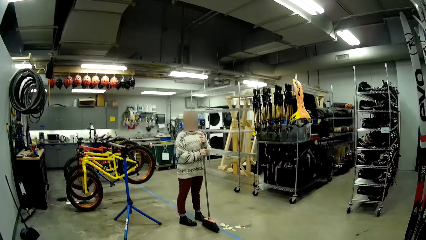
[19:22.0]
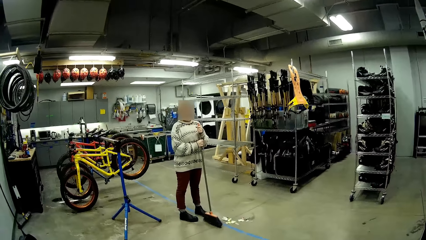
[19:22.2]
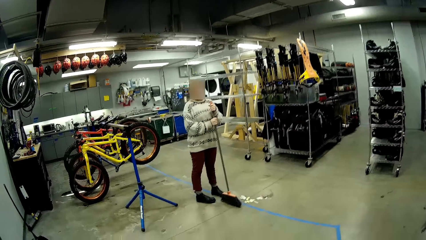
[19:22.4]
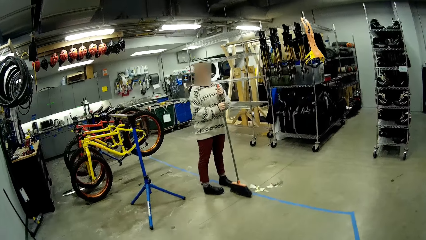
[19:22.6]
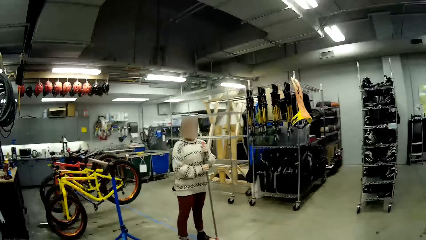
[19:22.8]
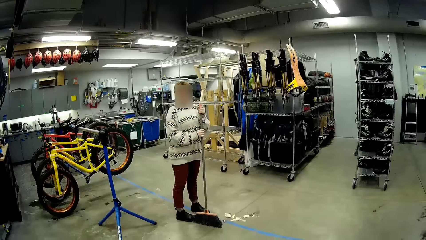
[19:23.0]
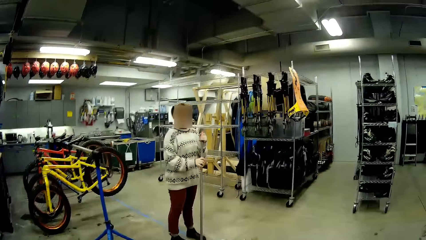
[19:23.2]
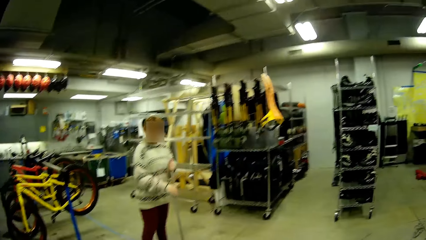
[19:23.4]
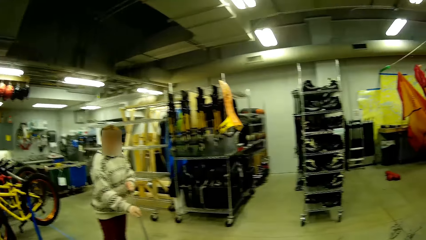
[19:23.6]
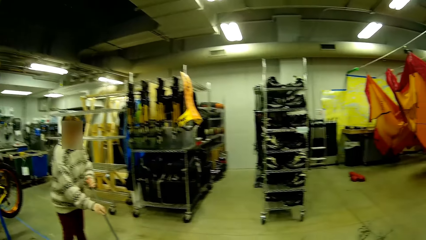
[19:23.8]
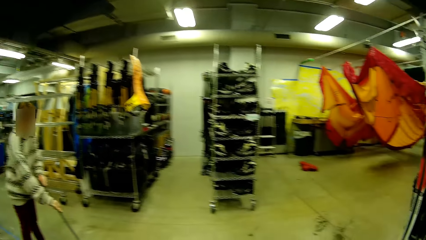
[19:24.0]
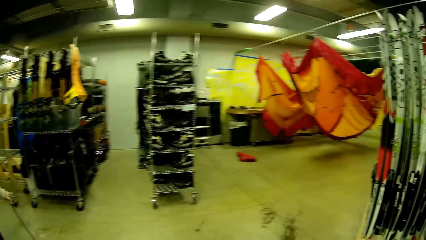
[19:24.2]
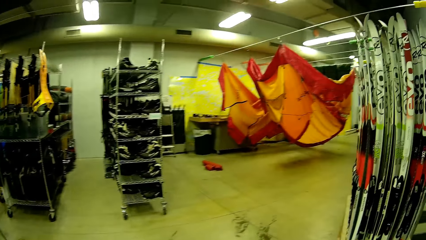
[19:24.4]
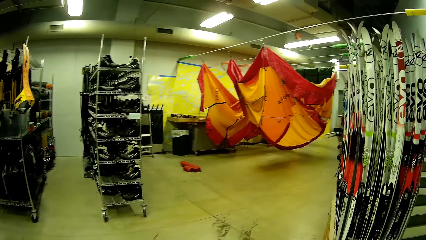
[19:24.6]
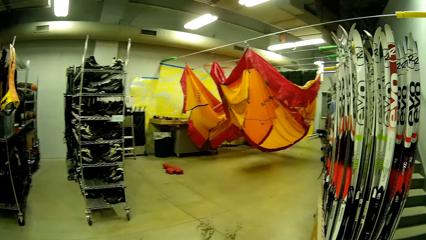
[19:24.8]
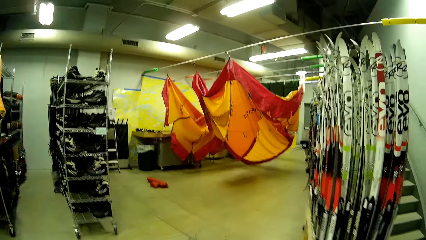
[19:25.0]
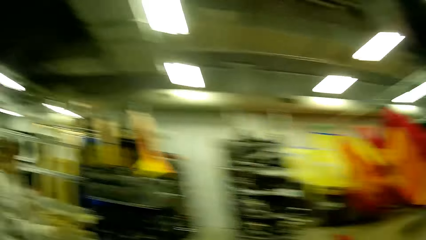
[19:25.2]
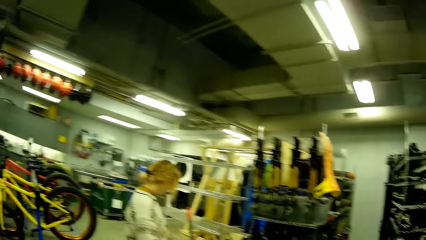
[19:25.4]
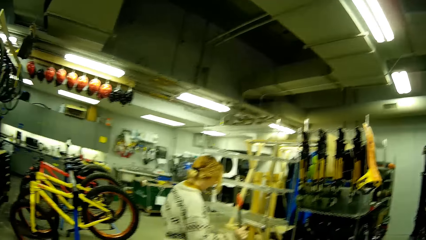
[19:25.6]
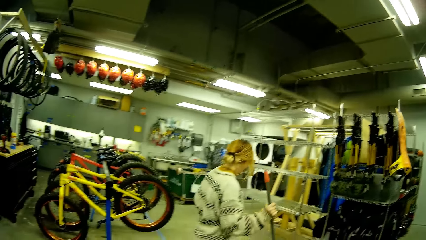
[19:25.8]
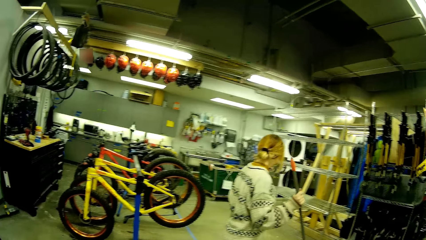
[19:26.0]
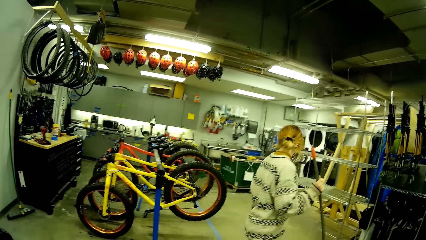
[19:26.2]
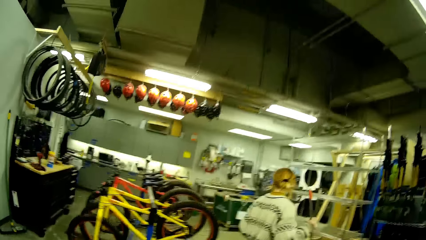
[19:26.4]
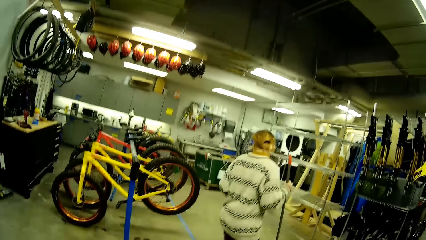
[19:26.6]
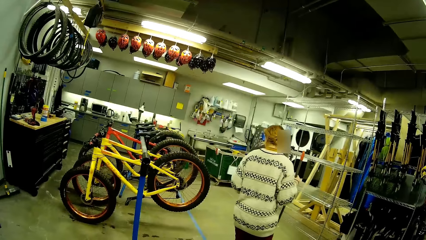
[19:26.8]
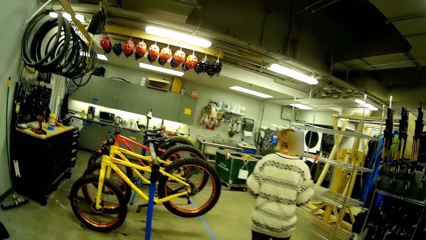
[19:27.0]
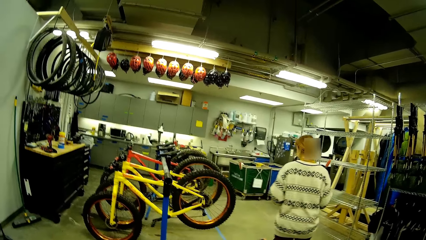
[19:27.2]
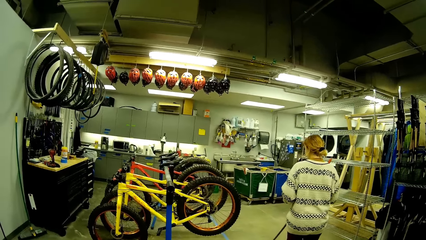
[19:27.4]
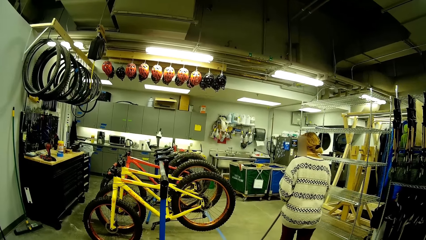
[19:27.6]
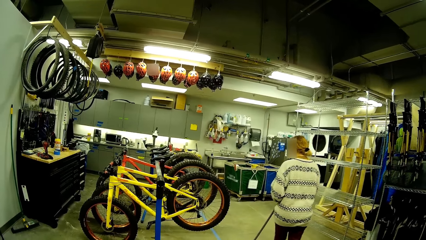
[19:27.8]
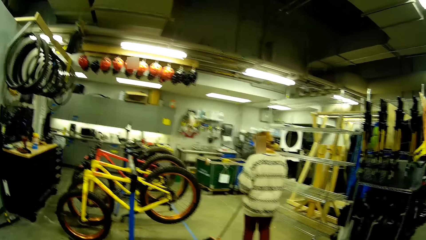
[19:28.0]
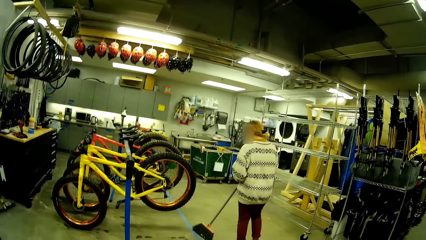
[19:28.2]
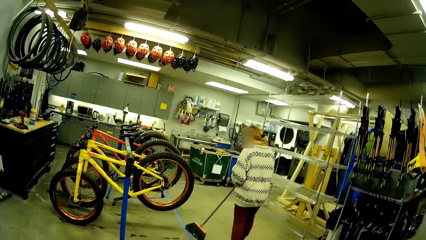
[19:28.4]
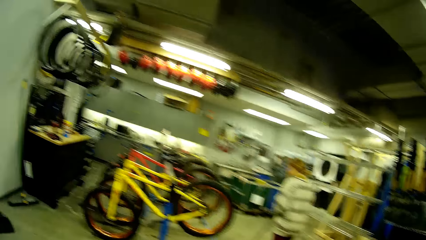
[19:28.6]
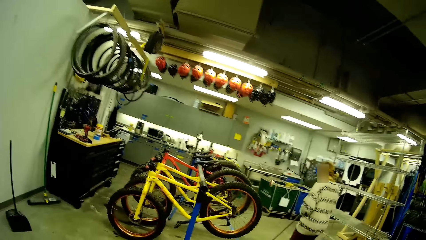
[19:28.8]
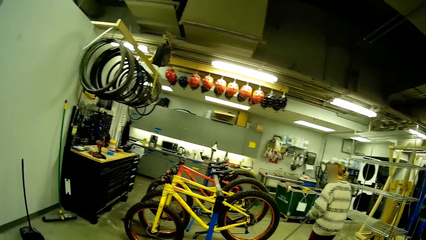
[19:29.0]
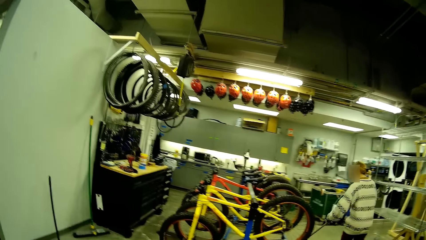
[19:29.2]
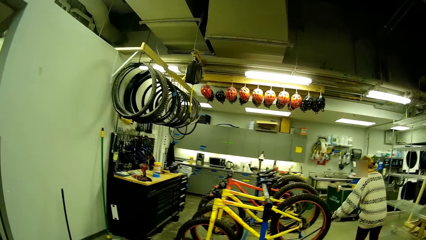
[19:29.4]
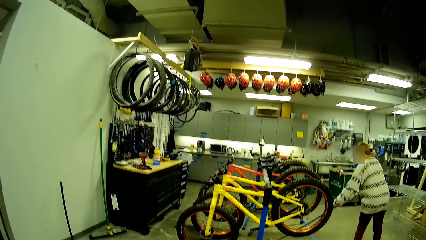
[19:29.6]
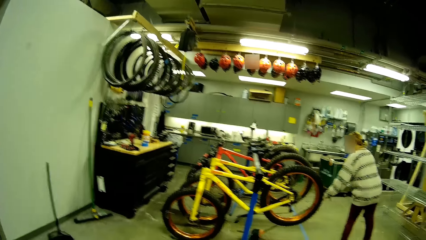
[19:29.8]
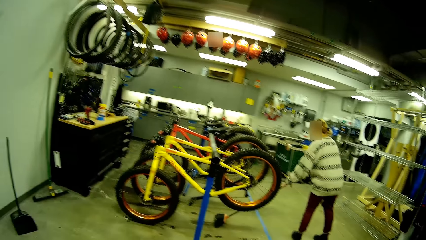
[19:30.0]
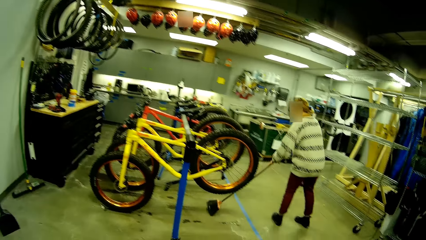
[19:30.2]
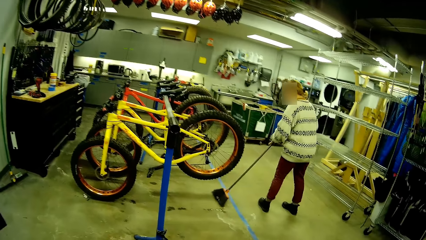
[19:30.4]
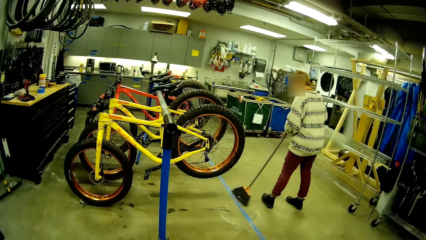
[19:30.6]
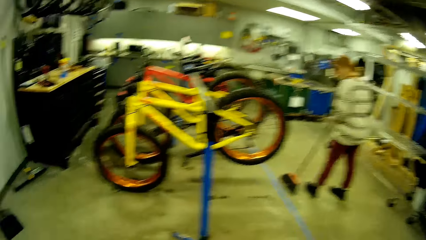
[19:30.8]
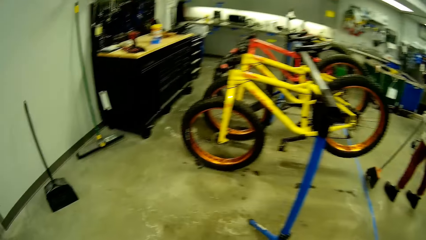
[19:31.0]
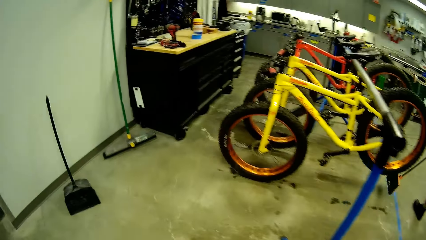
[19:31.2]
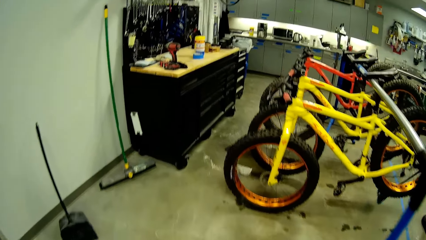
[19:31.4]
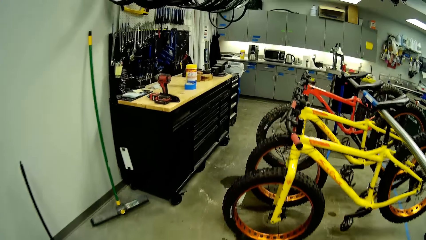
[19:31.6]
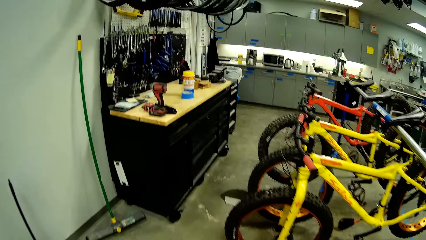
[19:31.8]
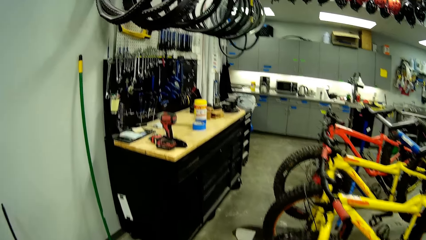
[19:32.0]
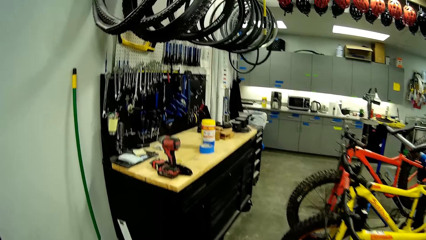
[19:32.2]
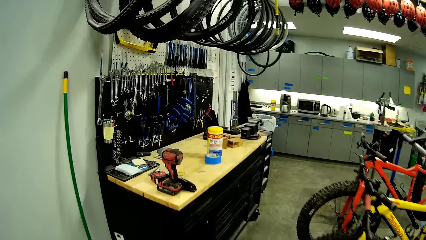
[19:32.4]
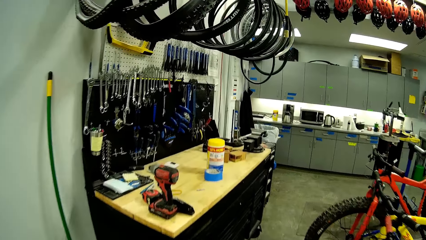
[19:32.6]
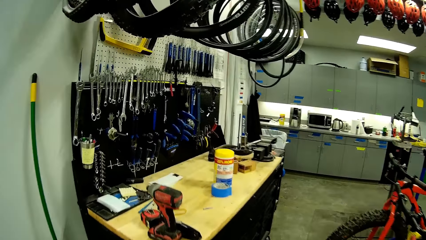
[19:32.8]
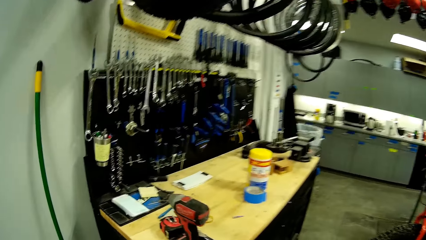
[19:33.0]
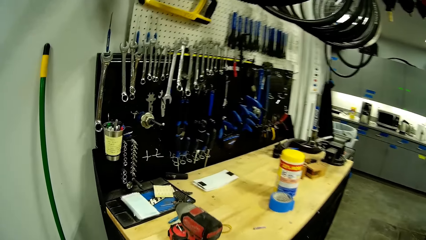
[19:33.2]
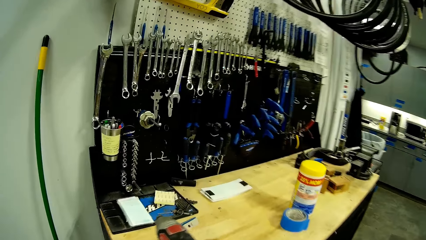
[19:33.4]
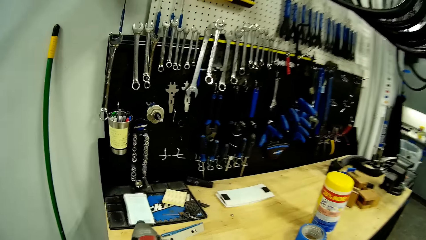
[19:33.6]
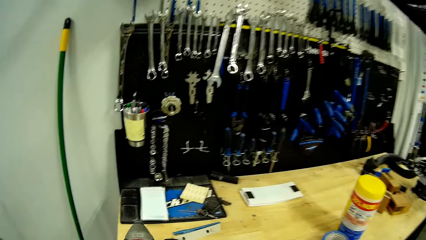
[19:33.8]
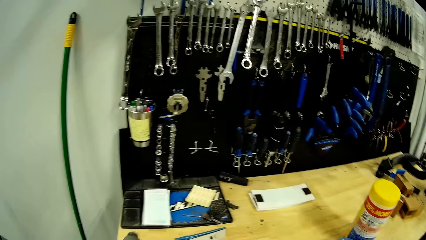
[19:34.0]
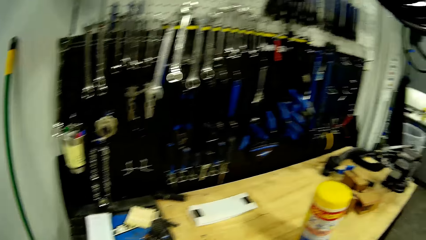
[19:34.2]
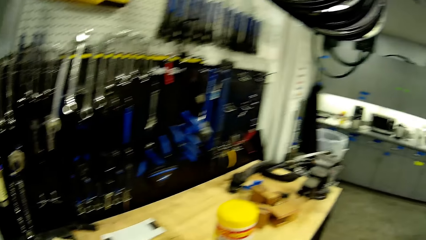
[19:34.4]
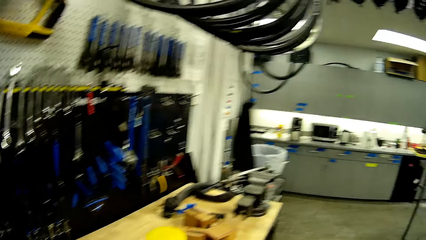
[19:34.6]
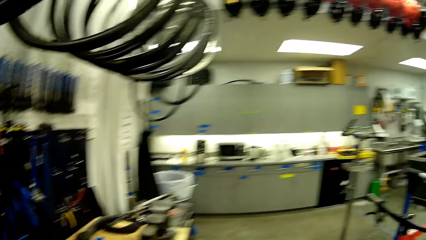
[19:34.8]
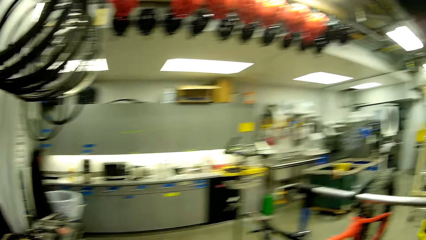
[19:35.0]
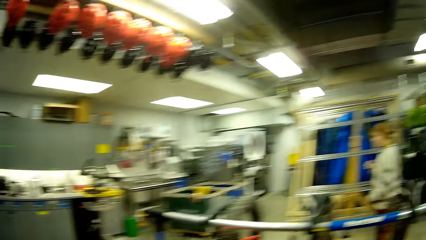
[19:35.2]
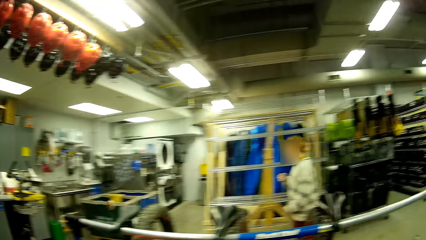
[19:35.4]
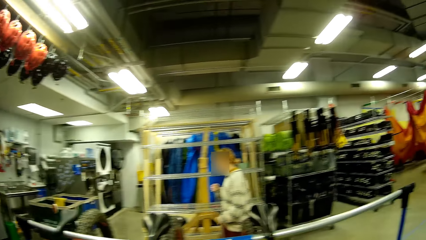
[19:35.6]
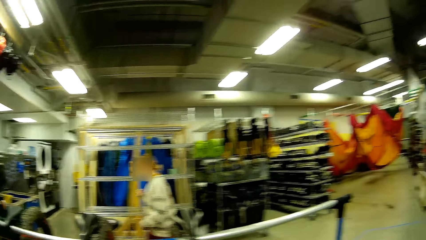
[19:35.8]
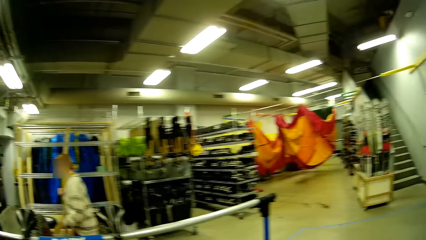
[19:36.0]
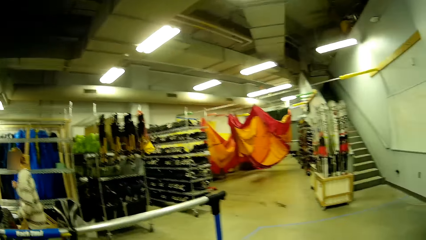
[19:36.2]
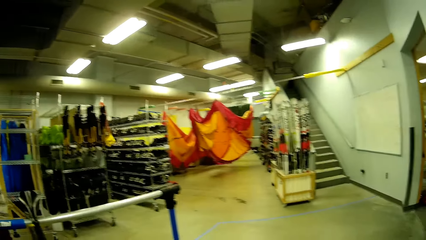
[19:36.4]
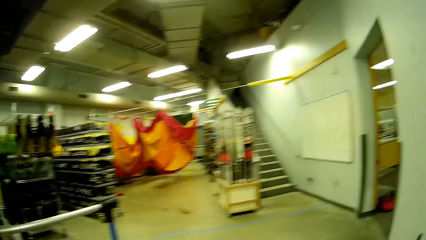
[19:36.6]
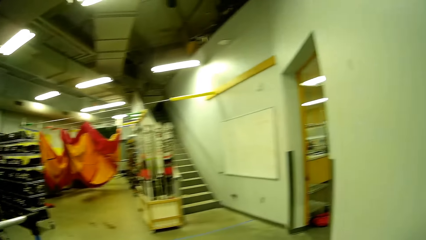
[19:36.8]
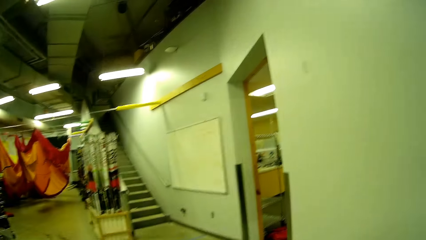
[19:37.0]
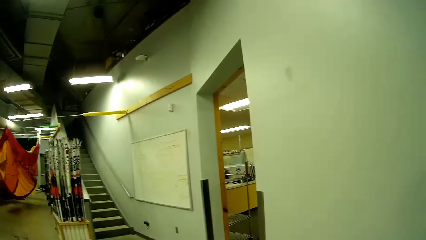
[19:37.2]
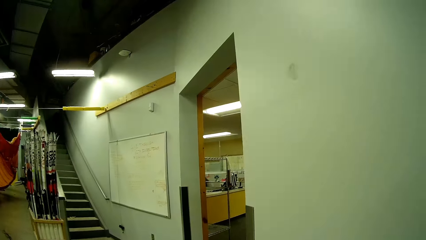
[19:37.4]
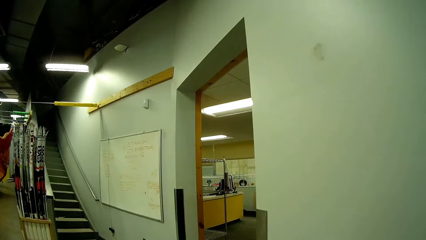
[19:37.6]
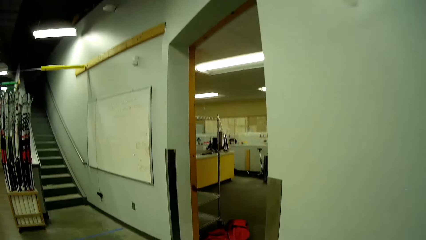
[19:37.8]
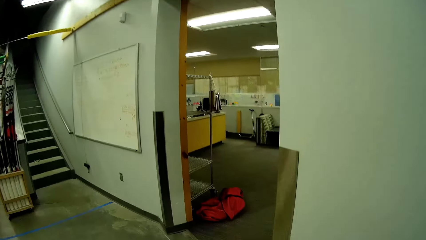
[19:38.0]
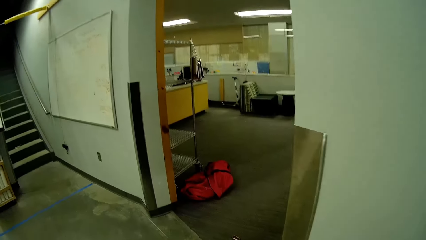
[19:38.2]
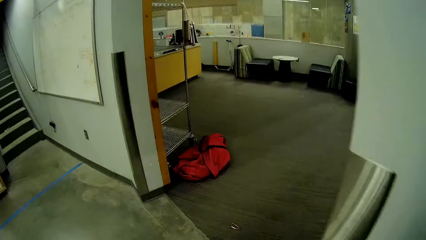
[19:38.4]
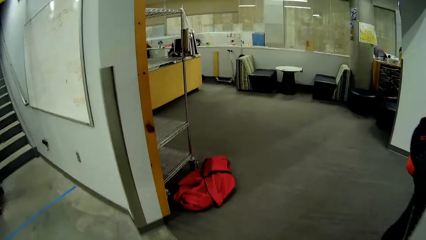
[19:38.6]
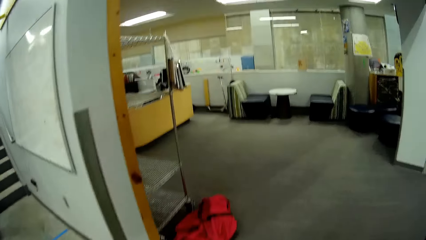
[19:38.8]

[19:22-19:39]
A person stares in the room. The person cleans the floor with a cleaning broom. The camera wearer looks around the store. They walk around the store.
